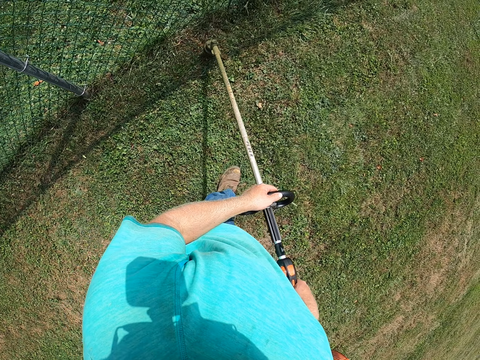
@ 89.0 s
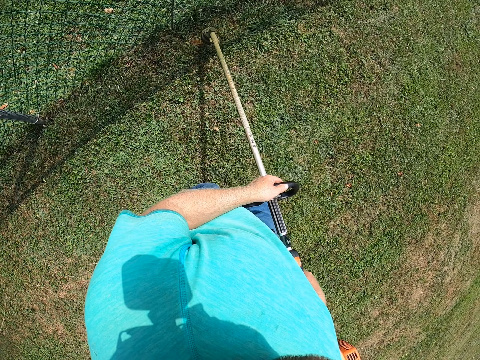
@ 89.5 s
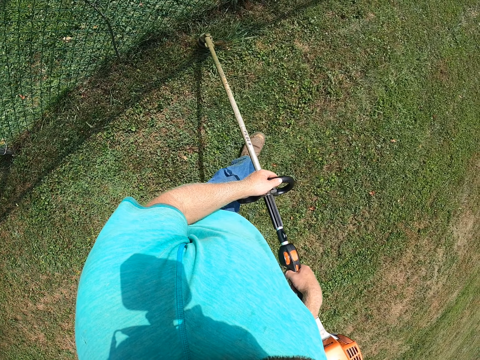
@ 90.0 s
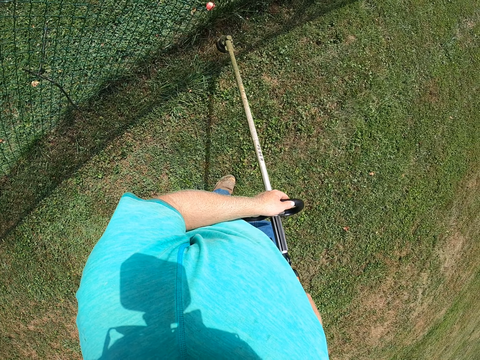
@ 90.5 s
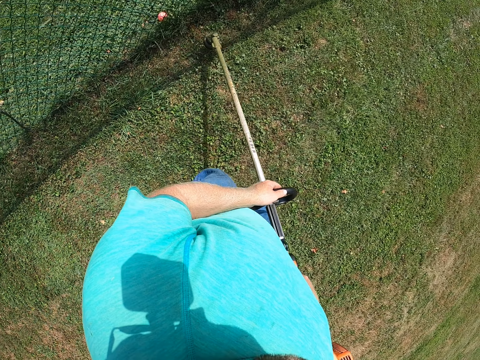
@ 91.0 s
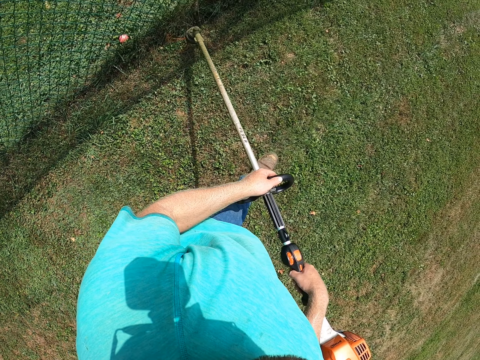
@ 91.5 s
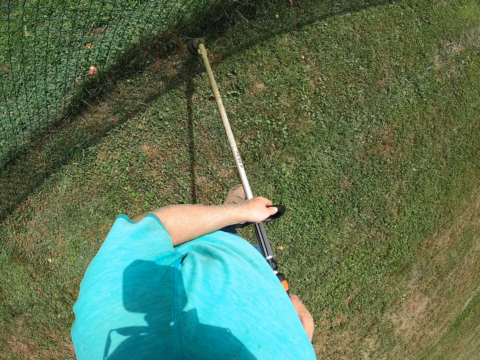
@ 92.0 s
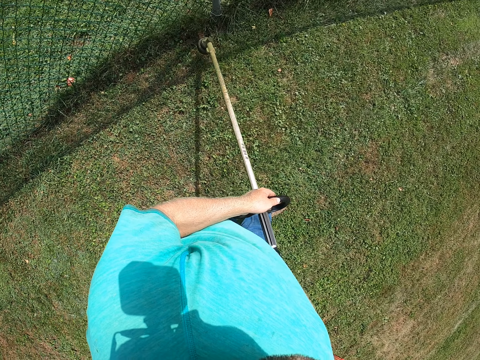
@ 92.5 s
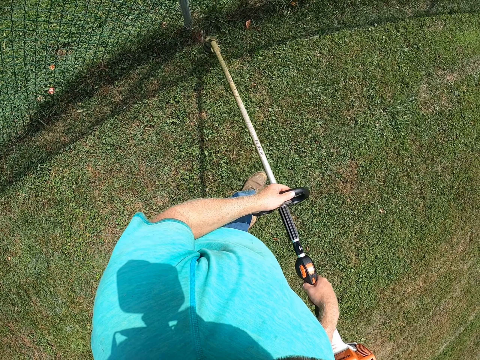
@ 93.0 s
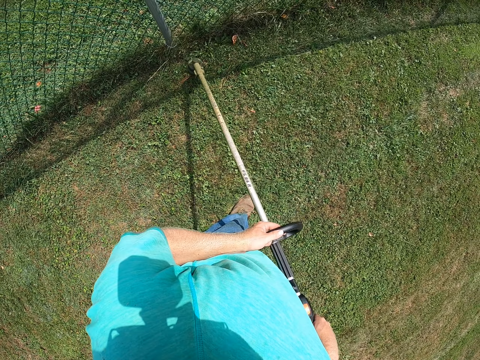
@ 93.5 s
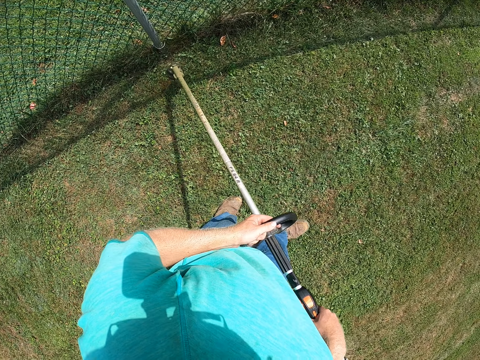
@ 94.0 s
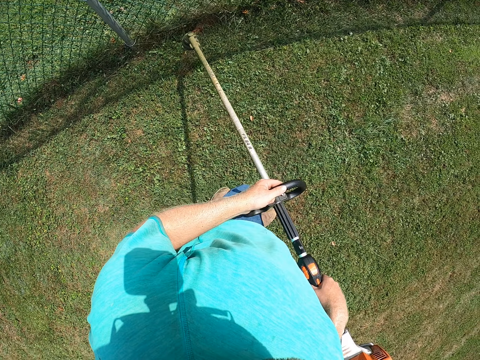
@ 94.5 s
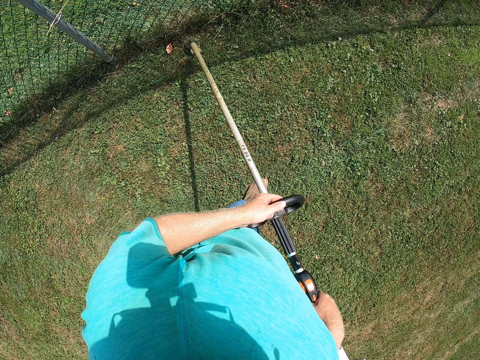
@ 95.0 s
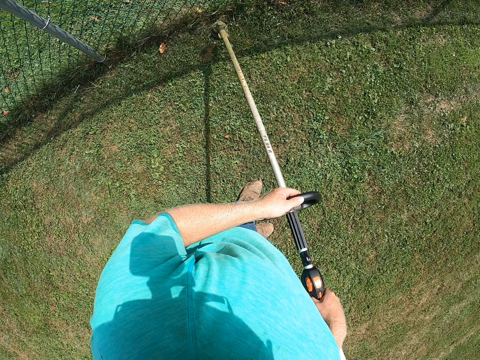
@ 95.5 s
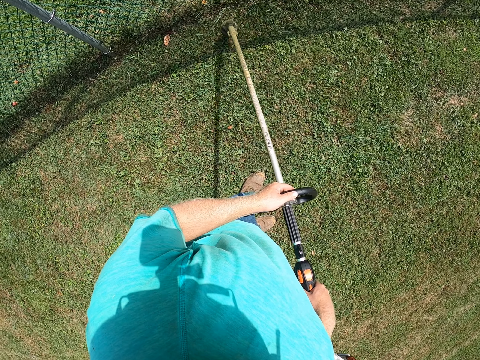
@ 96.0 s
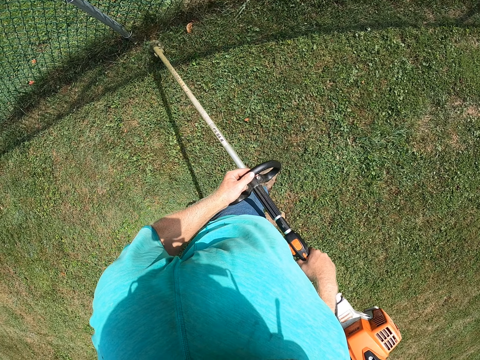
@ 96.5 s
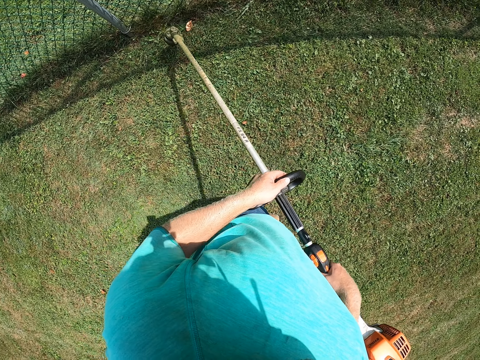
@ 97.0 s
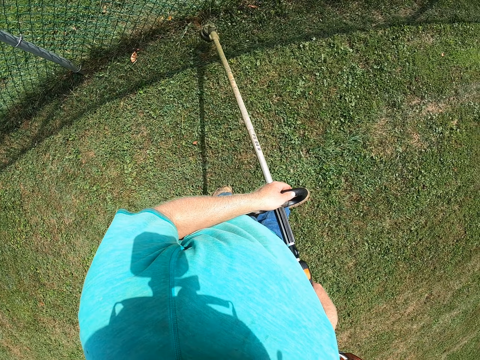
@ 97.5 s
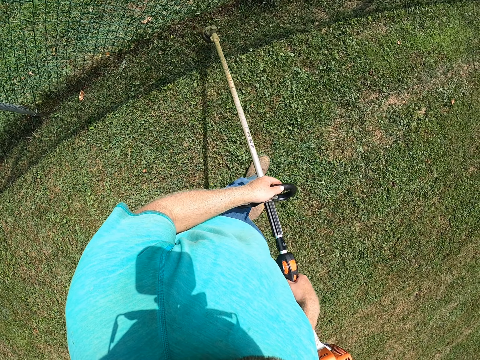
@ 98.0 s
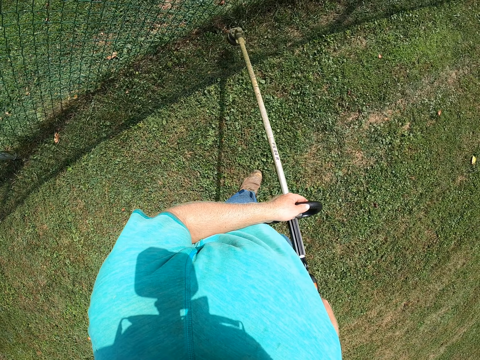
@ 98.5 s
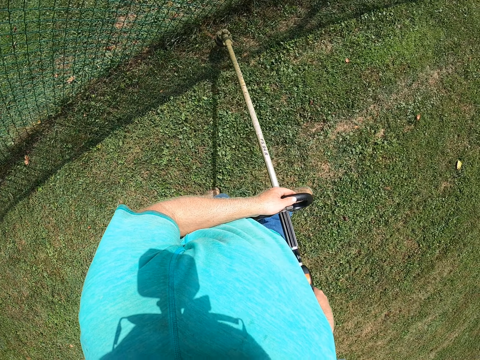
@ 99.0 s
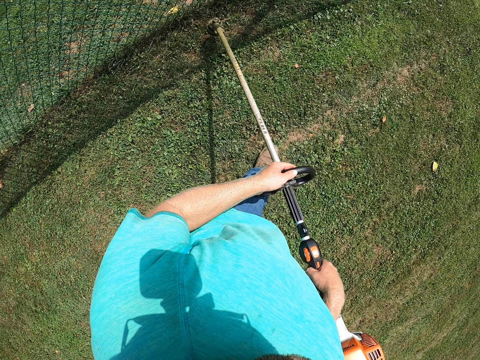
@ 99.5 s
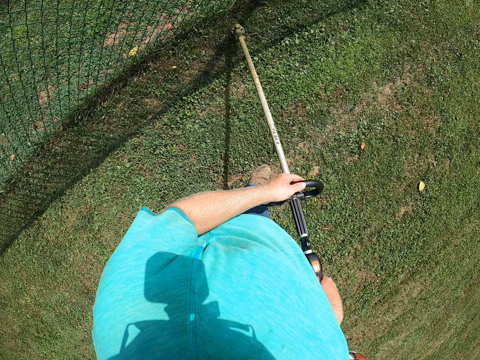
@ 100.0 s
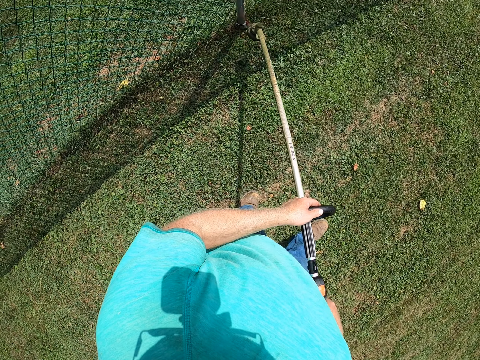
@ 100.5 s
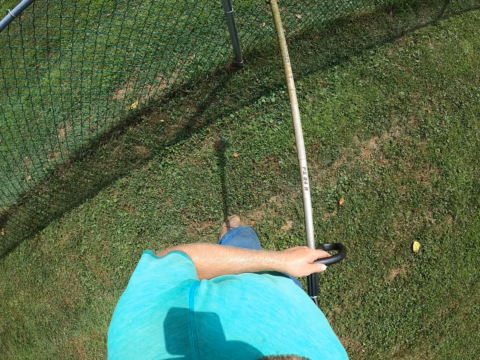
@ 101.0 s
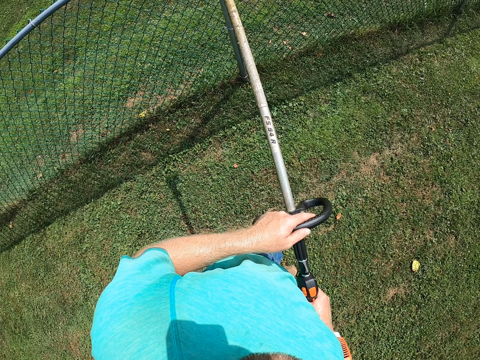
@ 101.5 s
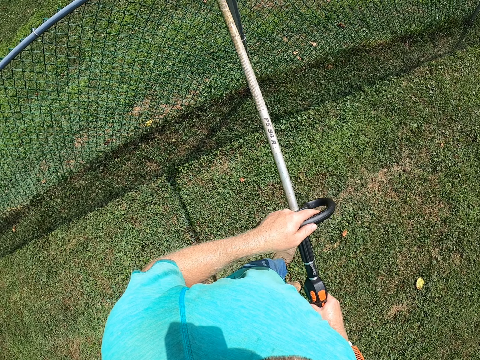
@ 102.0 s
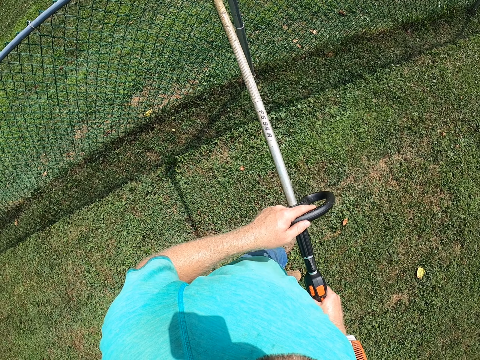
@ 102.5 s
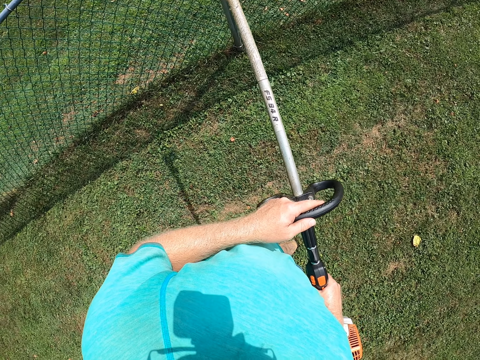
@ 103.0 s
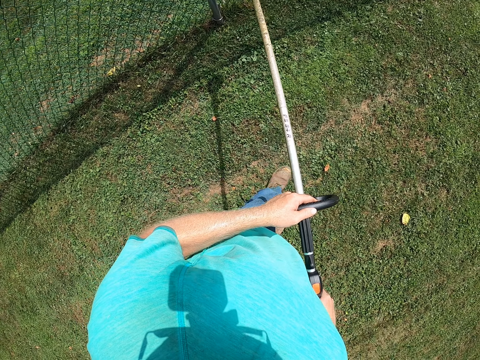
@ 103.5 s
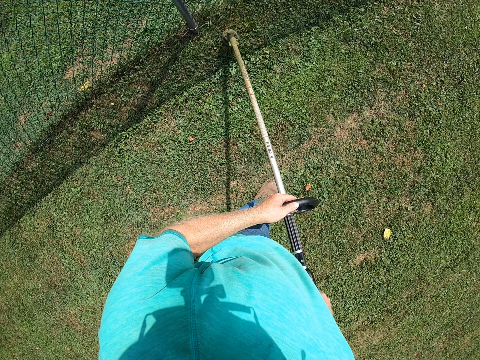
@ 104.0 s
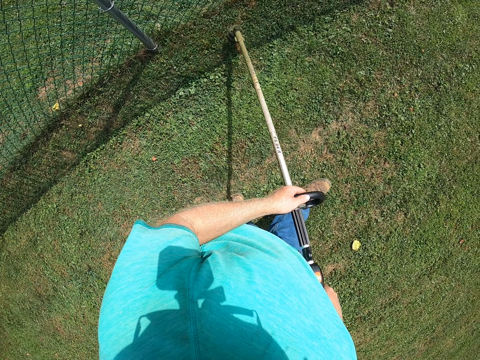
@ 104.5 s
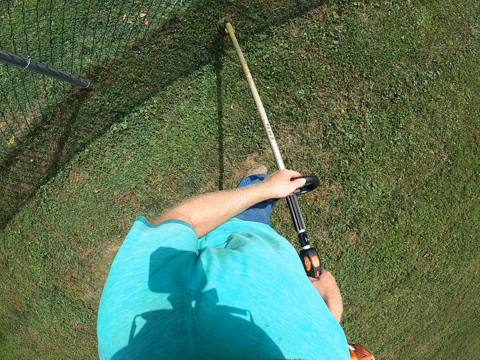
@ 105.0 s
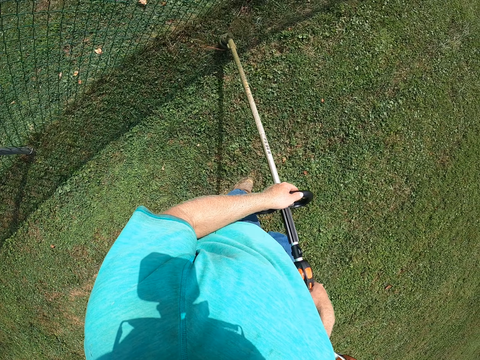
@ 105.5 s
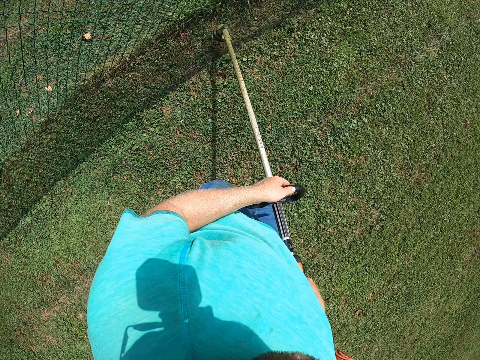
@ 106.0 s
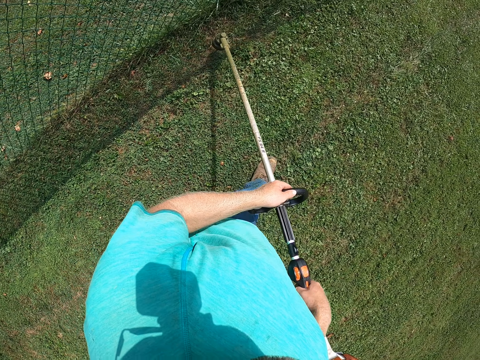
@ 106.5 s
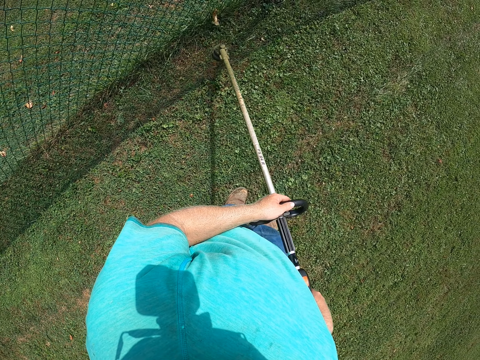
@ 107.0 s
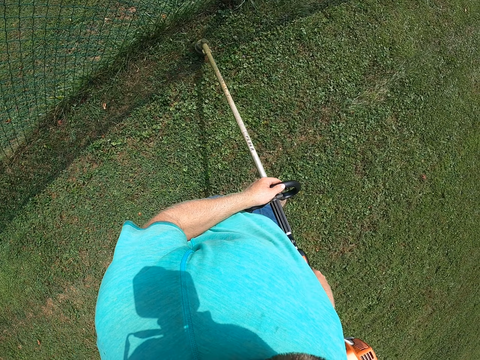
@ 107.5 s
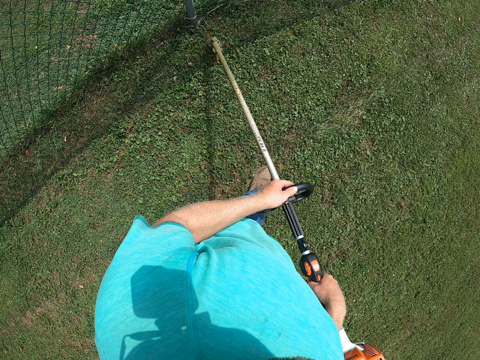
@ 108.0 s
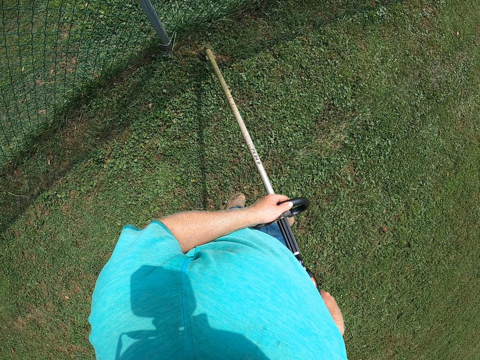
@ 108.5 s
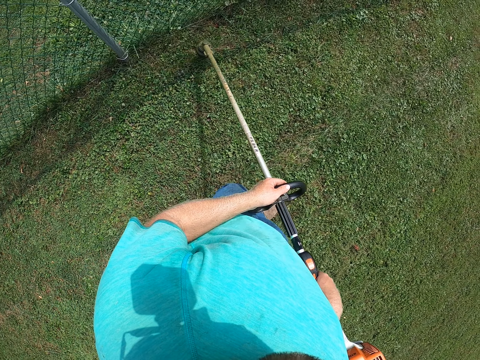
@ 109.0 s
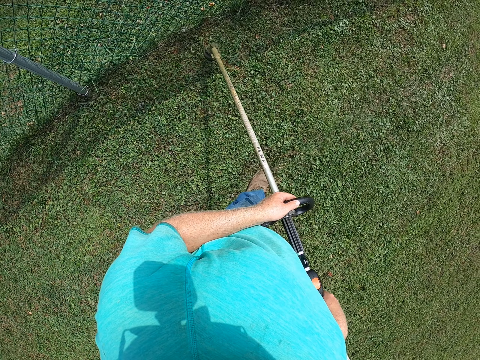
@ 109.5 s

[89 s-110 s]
The camera wearer moves the grass cutter. They cut the grass. They lift the grass cutter up. They cut the grass.

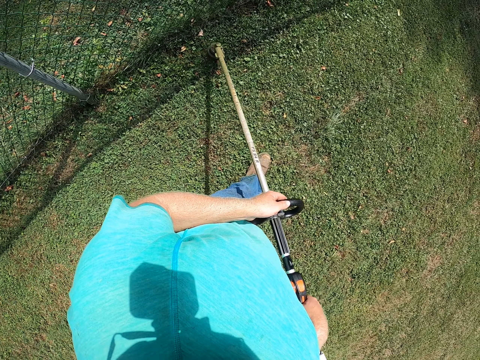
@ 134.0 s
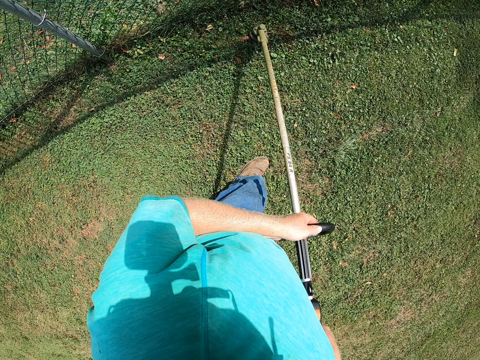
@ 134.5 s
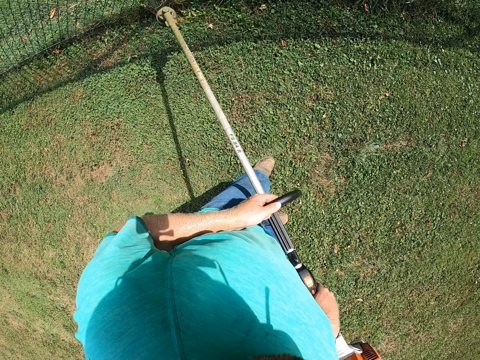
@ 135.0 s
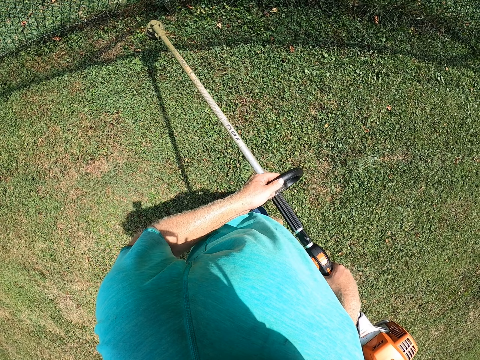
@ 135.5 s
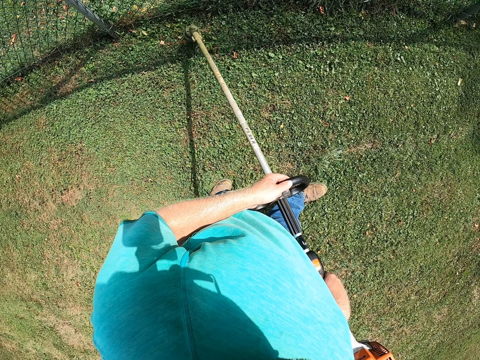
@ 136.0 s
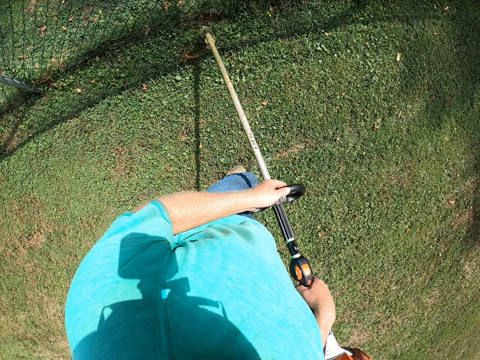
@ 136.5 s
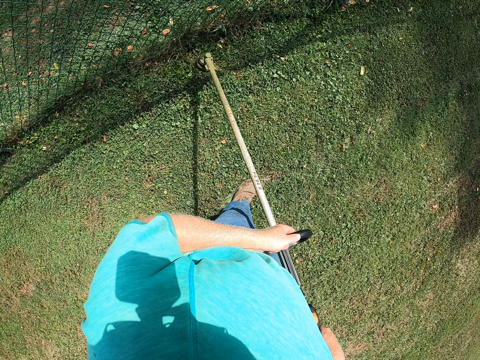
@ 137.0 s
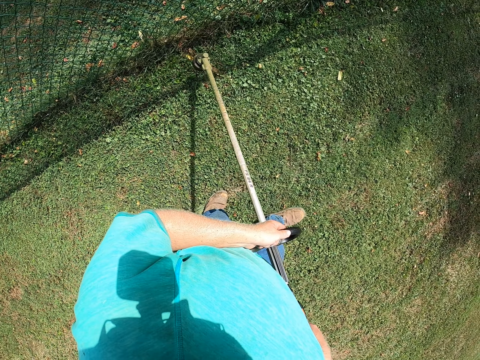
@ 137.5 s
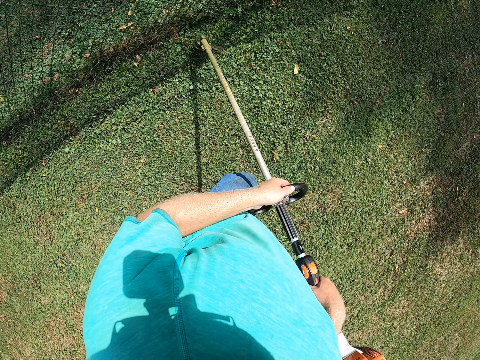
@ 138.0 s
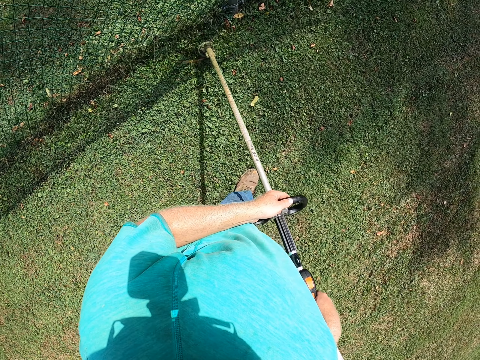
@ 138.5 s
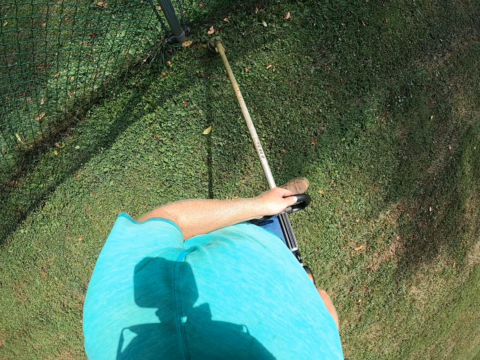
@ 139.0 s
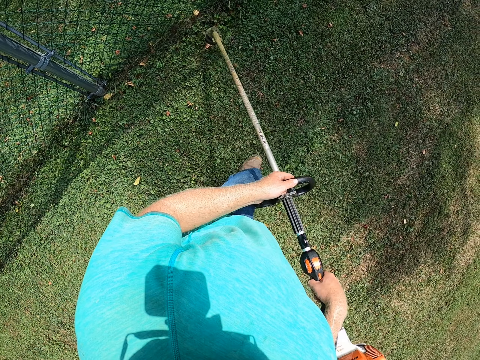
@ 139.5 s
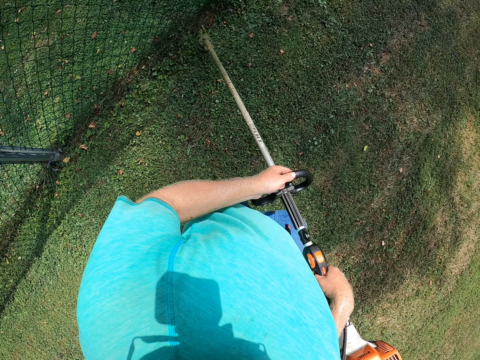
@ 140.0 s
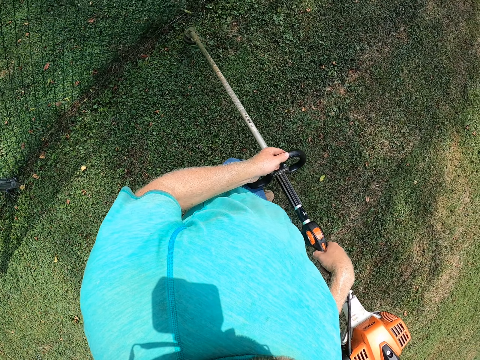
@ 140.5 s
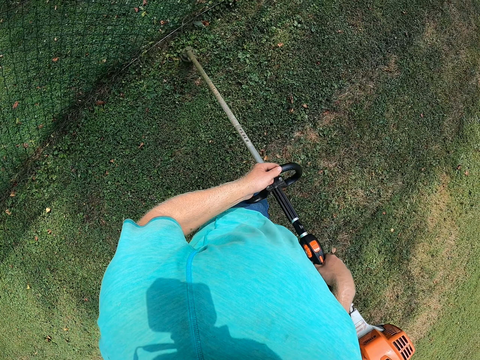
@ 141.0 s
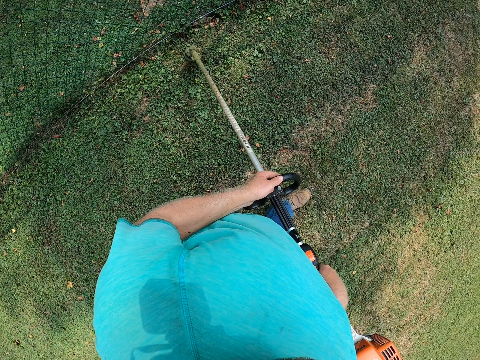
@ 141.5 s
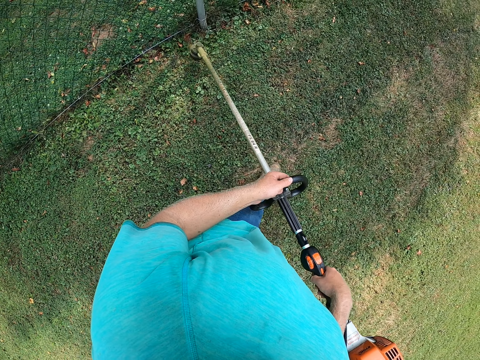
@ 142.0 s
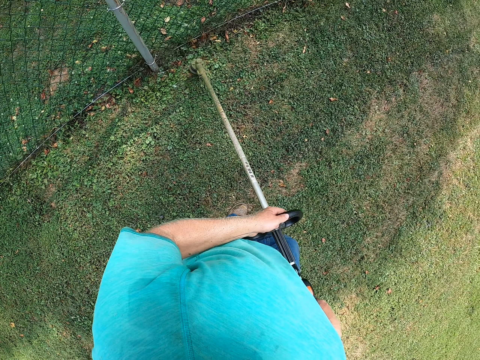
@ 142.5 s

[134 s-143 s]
The camera wearer moves the grass cutter. They cut the grass.
